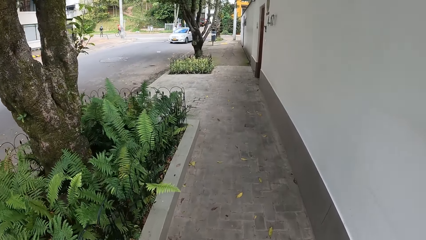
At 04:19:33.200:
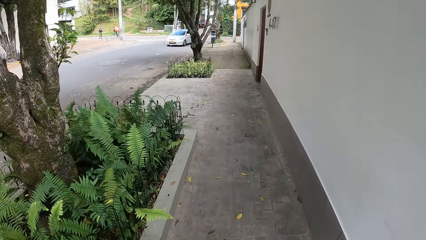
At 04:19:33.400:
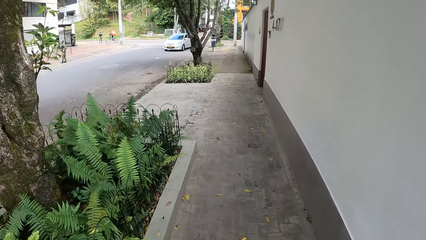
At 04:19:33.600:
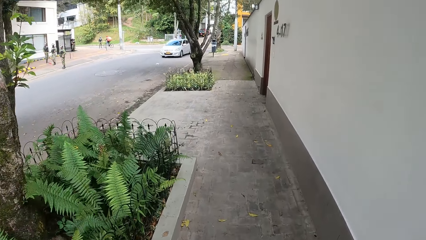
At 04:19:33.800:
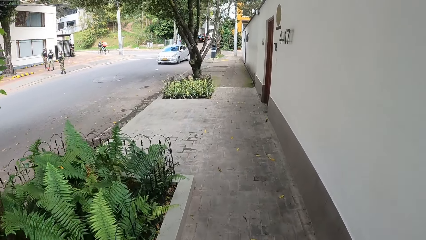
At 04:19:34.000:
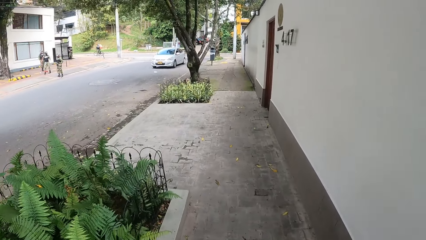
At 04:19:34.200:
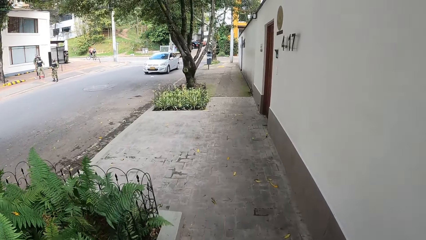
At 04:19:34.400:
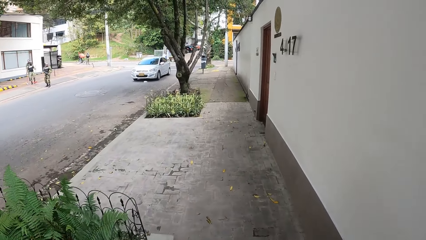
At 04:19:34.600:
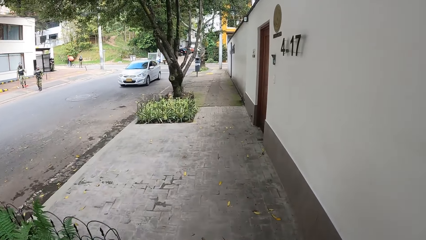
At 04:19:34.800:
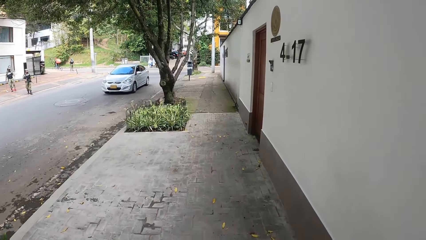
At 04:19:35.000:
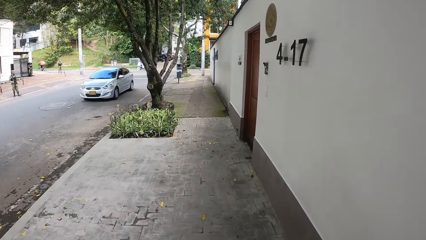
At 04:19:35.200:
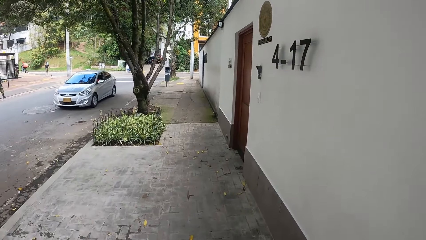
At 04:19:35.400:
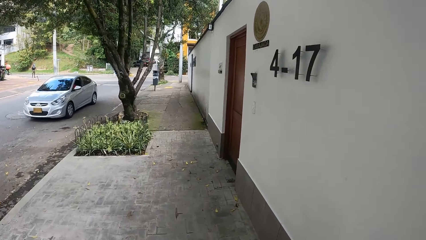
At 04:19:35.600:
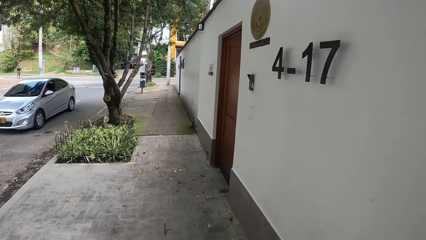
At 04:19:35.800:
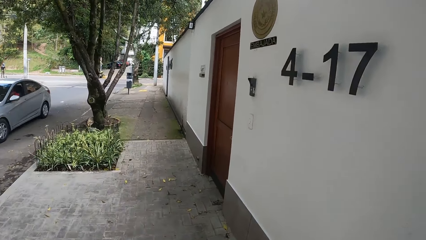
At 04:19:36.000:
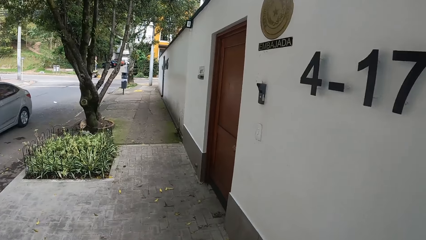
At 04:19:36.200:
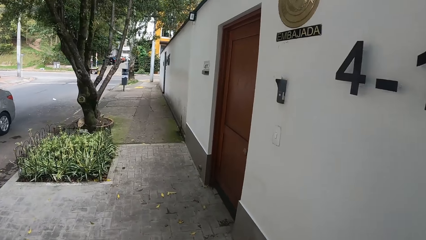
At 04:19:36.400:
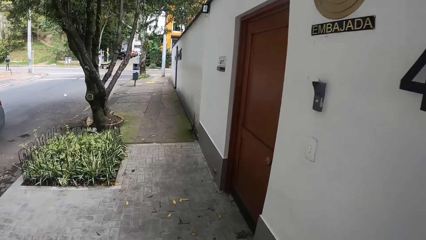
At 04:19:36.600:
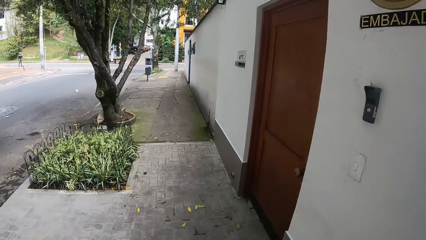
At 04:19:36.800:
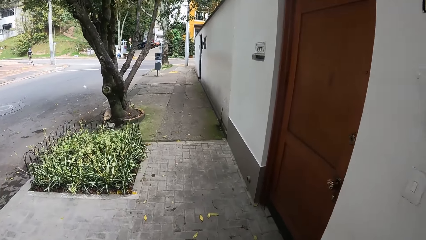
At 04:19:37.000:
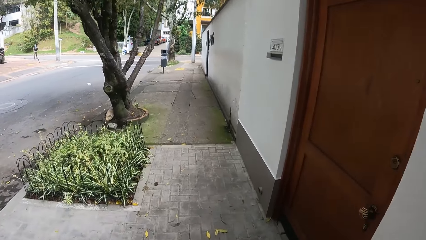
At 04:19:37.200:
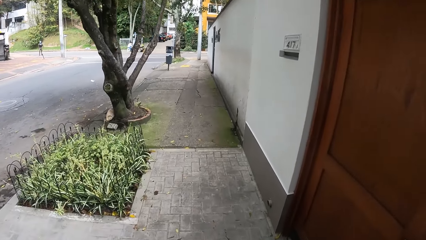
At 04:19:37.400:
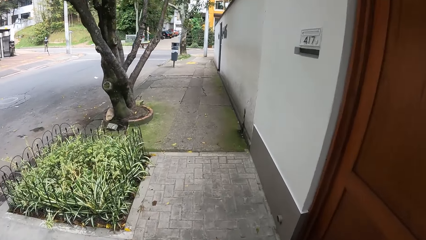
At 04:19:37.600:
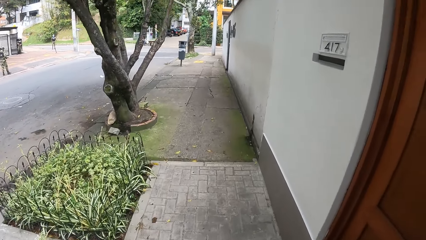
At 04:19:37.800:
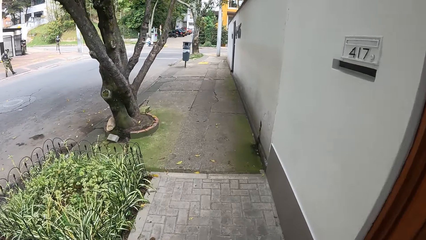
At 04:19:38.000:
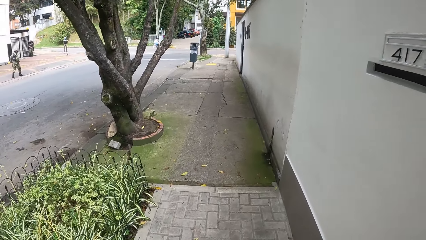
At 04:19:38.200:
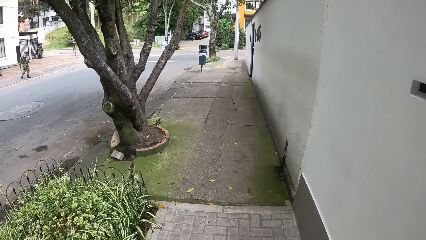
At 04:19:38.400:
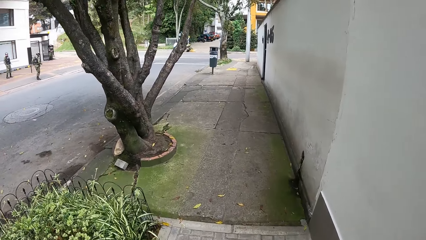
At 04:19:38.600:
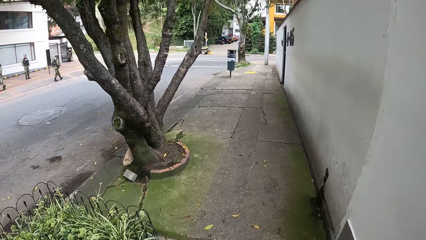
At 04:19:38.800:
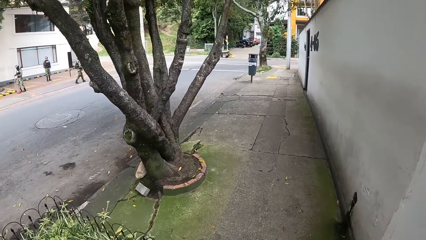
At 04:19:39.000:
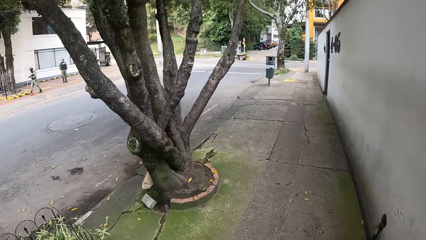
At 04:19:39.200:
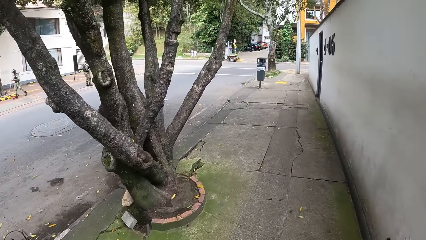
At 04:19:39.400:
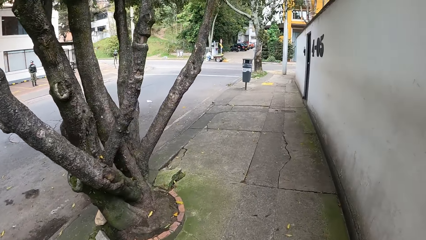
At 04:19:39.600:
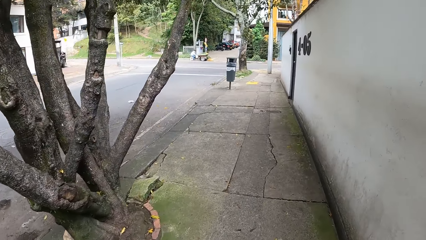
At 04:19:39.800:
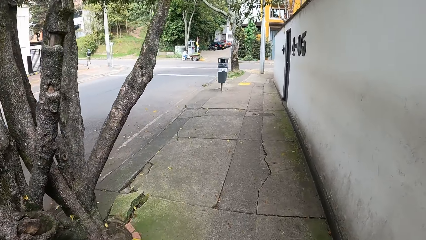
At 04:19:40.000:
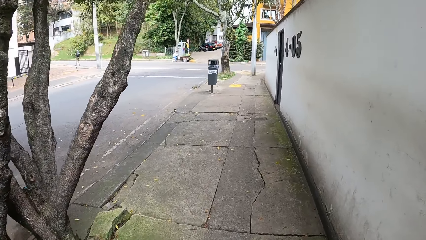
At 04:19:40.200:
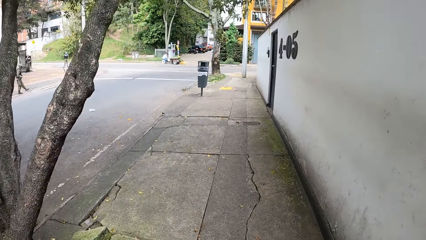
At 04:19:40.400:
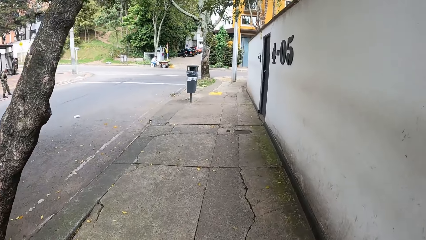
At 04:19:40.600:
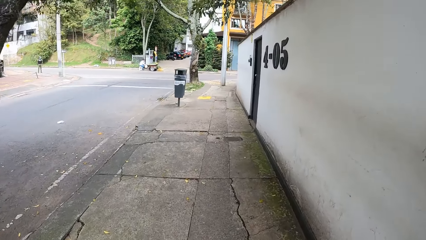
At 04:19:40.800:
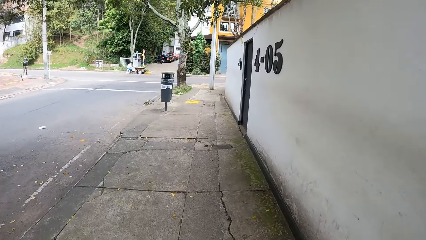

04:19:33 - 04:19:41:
A white car drives past the camera wearer.

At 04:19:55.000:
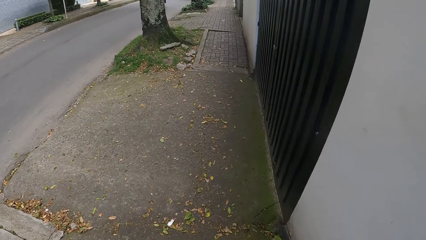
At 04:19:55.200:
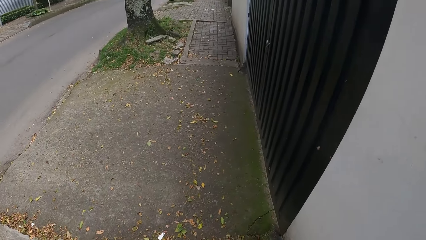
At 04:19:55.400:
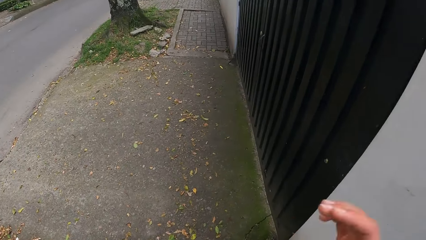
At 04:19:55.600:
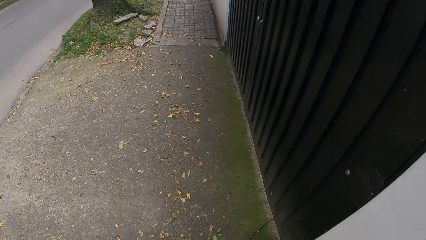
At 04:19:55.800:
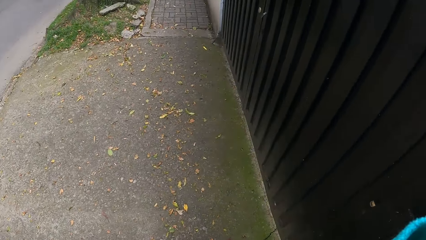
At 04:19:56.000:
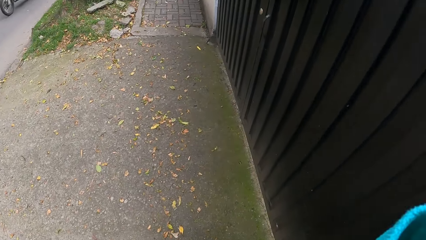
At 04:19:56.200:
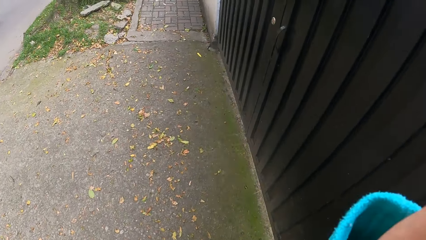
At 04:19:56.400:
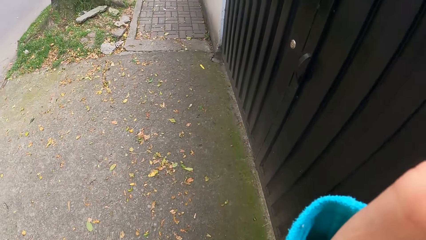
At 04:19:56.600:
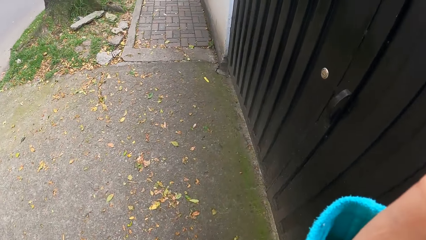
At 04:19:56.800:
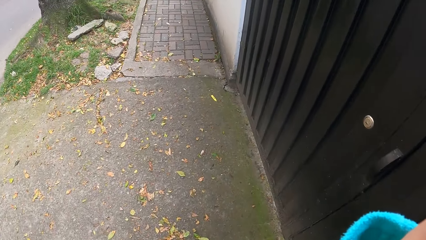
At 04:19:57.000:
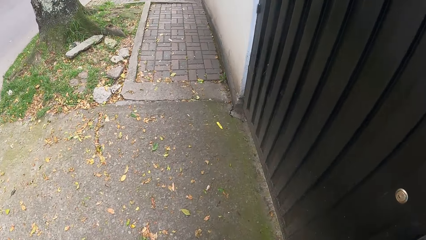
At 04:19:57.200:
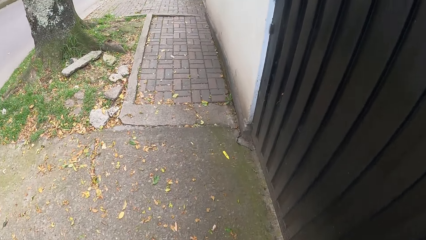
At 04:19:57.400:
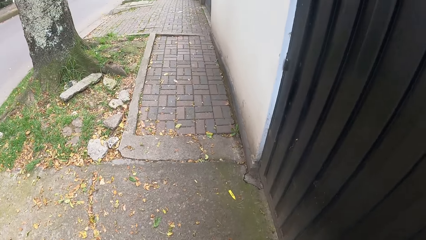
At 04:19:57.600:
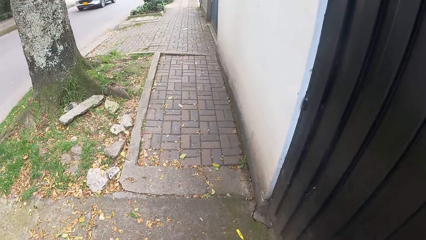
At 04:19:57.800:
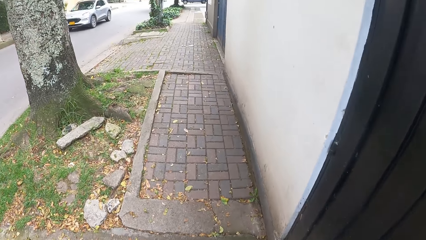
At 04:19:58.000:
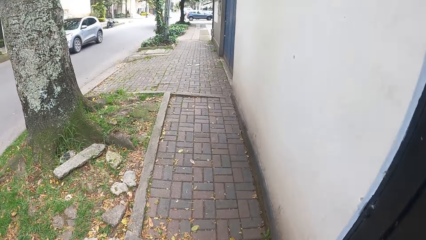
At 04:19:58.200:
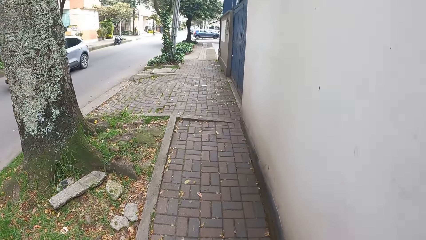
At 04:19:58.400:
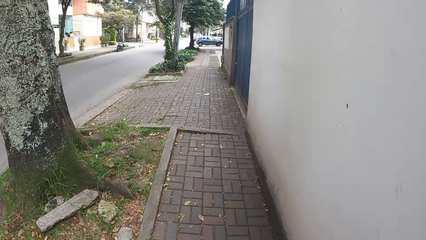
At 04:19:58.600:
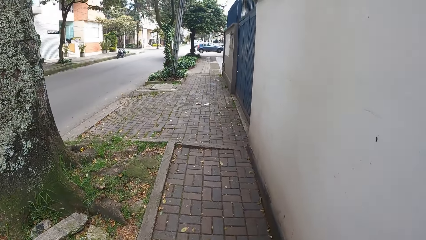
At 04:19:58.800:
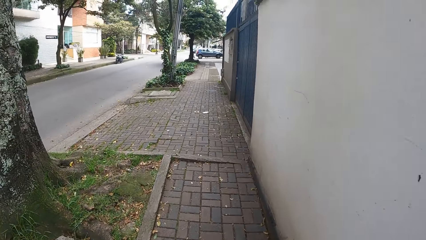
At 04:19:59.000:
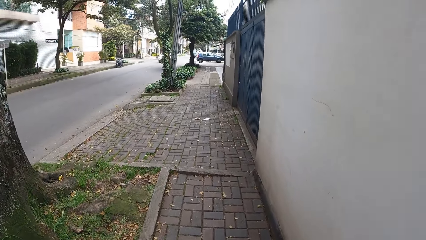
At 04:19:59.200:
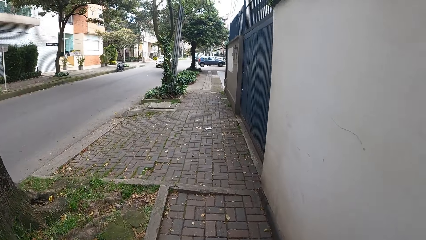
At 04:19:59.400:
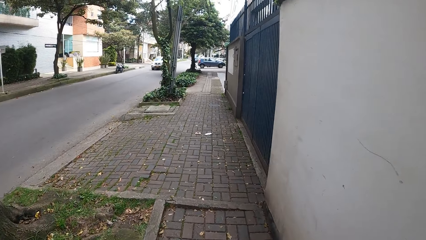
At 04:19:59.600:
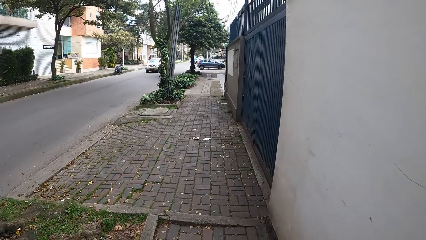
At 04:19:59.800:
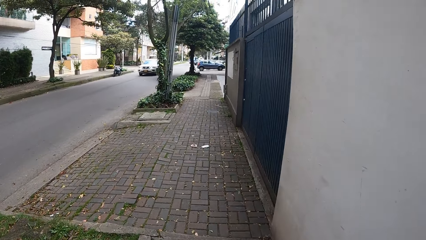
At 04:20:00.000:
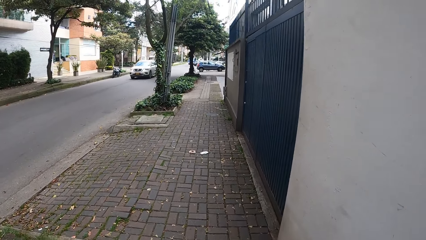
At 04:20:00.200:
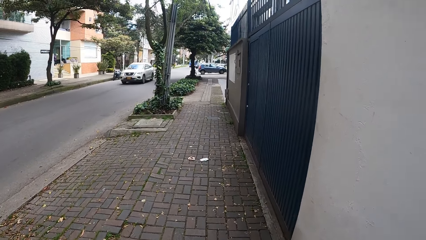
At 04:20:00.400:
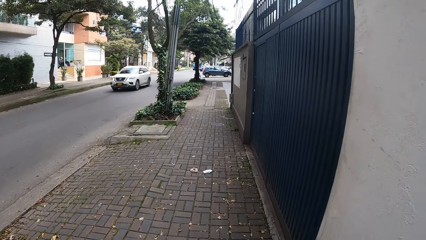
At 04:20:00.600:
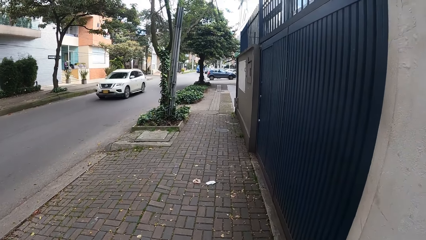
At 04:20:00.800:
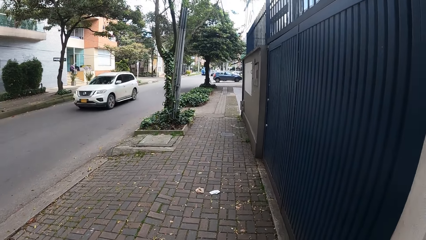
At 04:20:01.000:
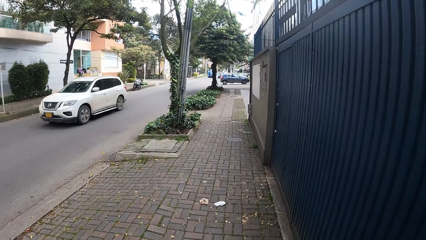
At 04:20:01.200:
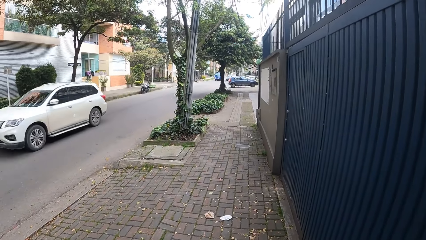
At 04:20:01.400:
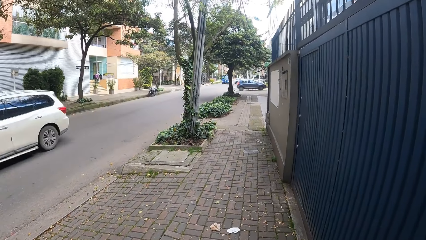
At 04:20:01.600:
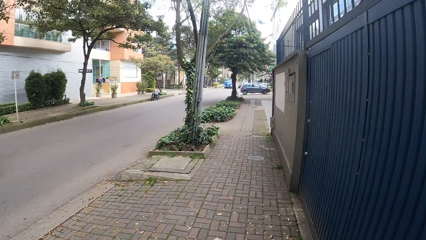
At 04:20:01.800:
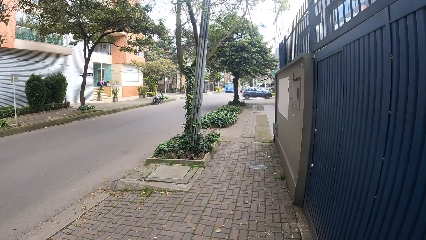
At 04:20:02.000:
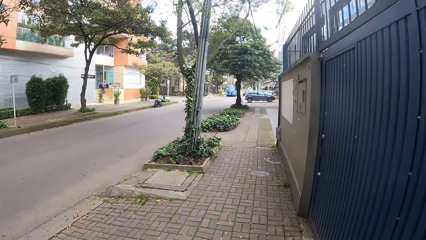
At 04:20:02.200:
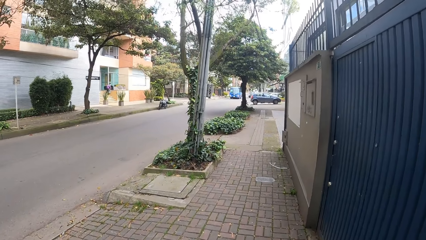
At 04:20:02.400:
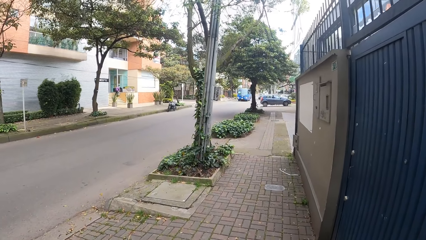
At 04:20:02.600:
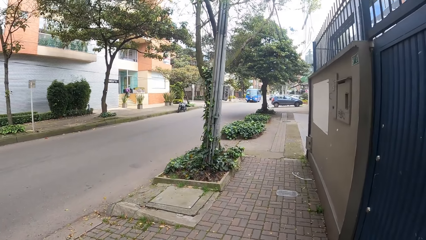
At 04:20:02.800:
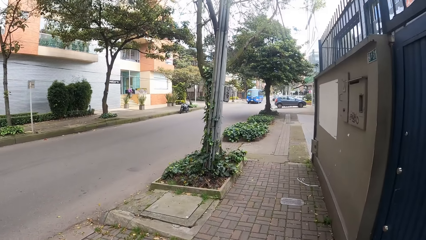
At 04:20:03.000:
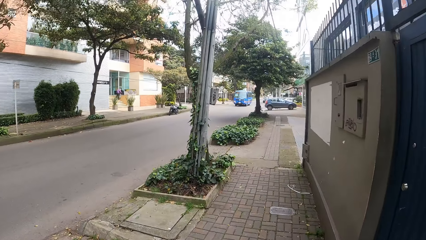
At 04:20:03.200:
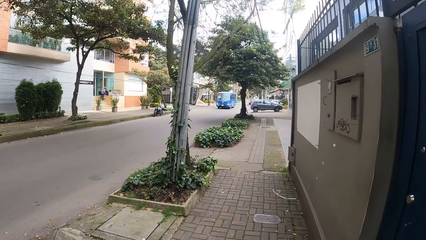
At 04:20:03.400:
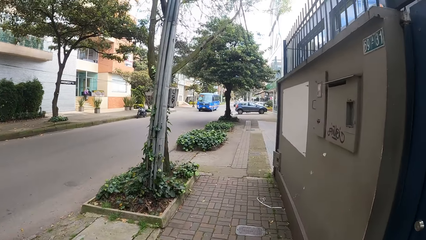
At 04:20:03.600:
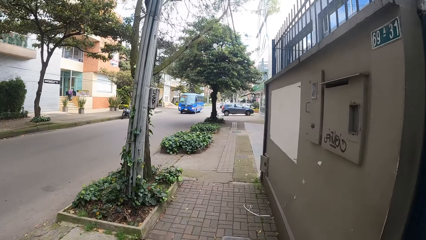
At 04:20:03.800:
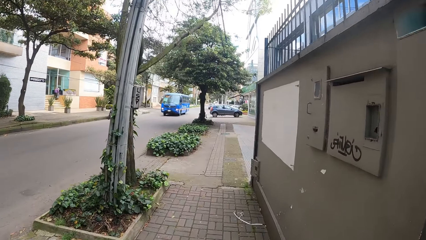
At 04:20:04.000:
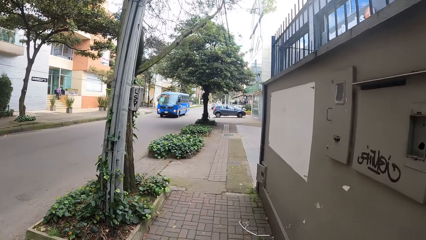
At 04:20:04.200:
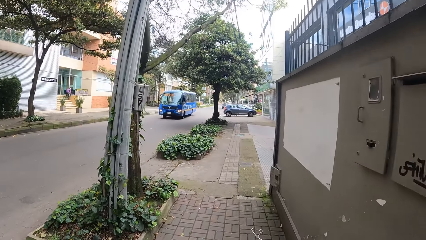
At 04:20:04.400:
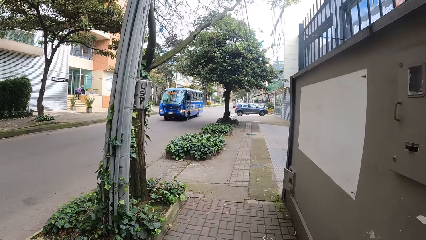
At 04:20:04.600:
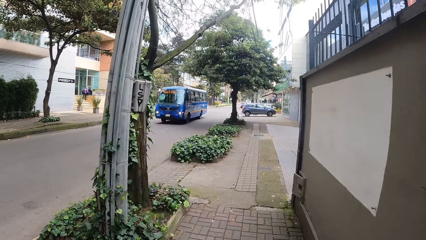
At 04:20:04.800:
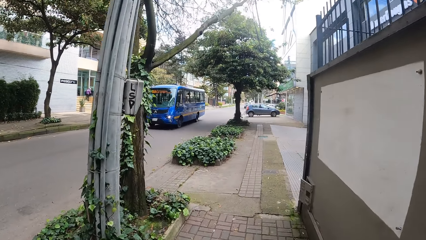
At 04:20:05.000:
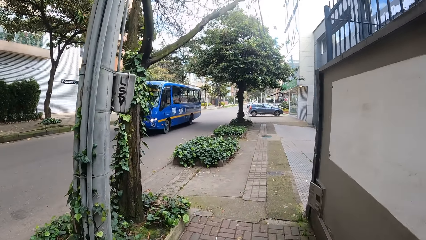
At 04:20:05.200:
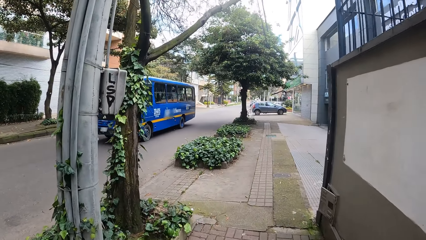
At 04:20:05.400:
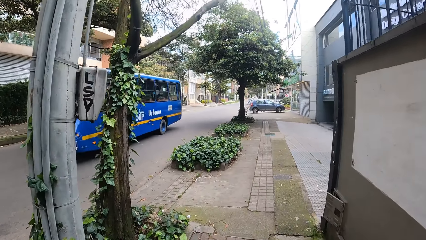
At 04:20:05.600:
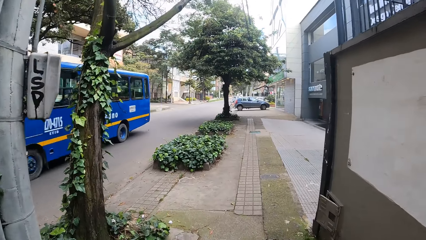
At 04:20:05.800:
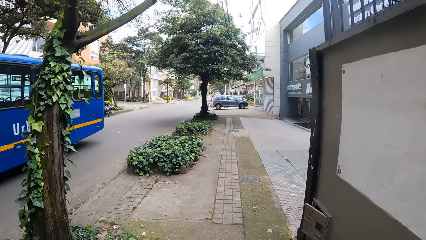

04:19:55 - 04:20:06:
The camera wearer touches the camera. They walk around. A white car drives past the camera wearer.
